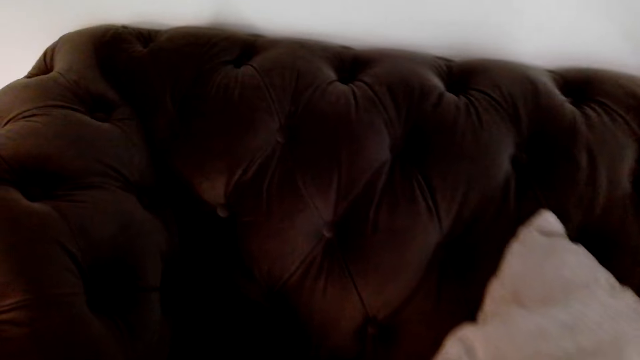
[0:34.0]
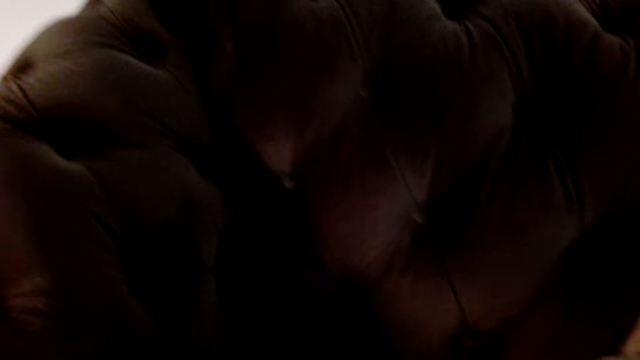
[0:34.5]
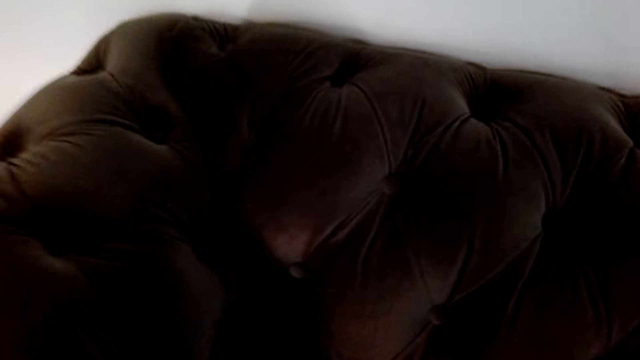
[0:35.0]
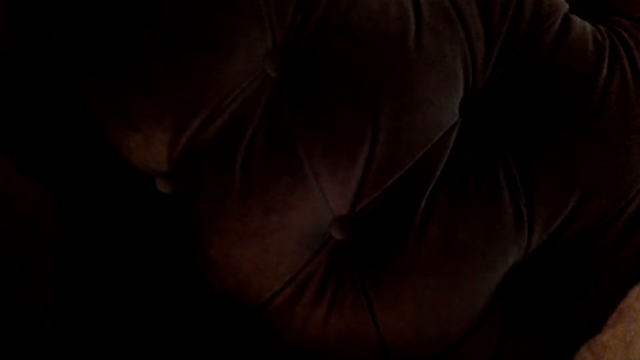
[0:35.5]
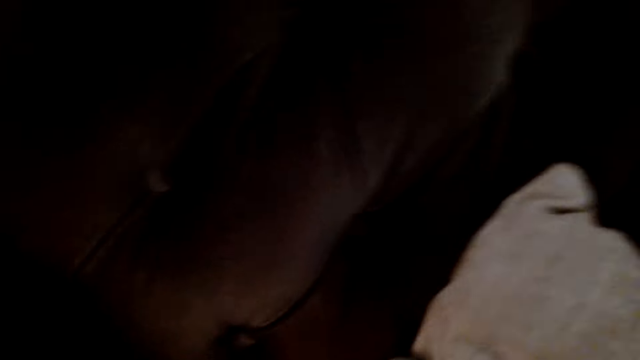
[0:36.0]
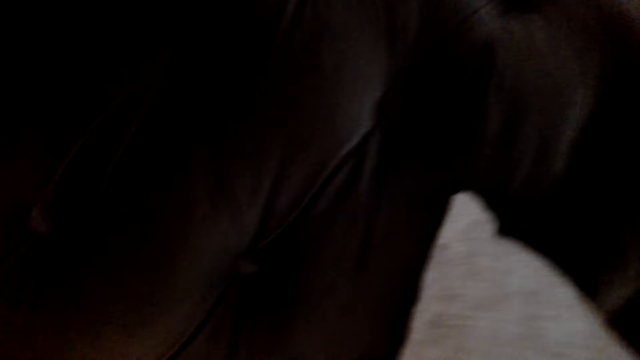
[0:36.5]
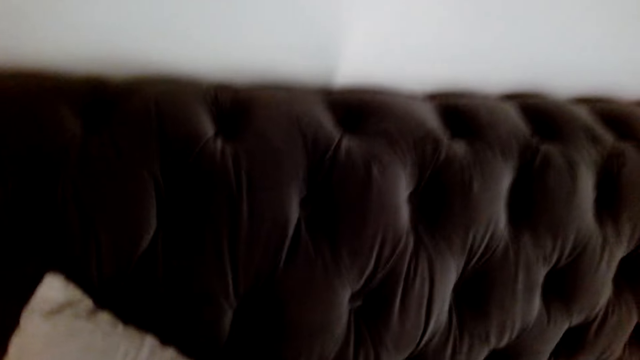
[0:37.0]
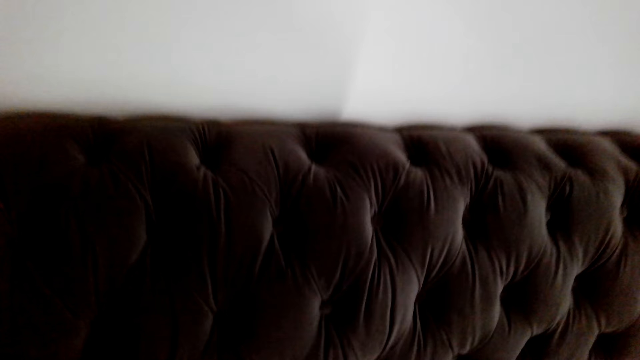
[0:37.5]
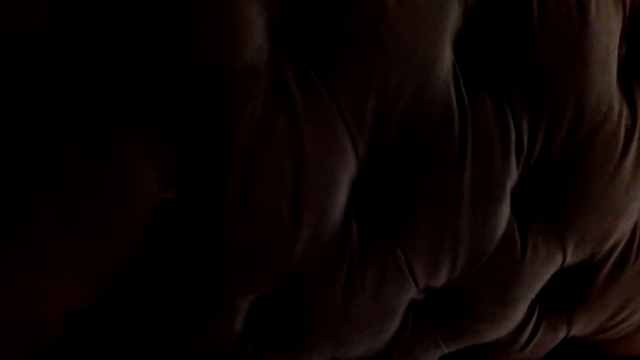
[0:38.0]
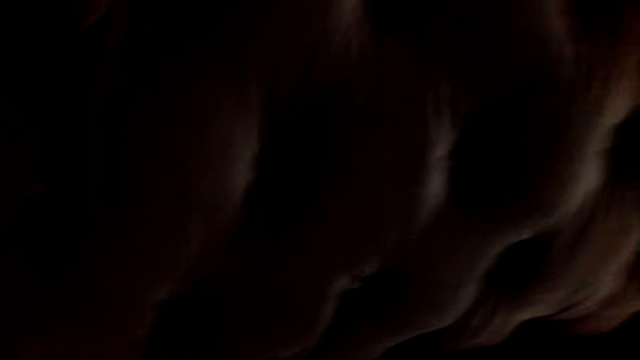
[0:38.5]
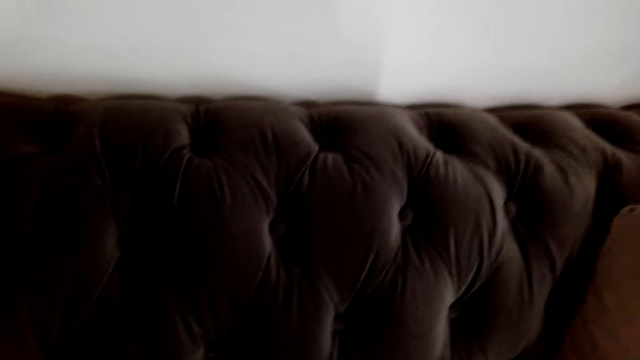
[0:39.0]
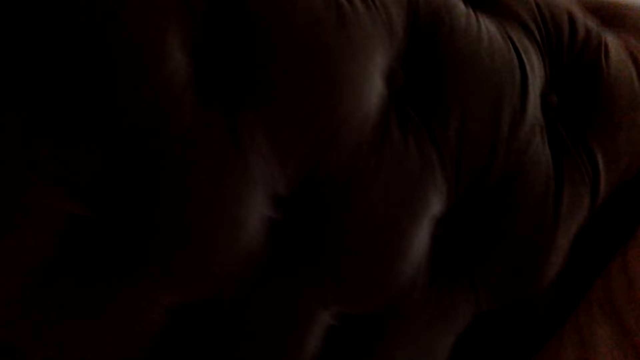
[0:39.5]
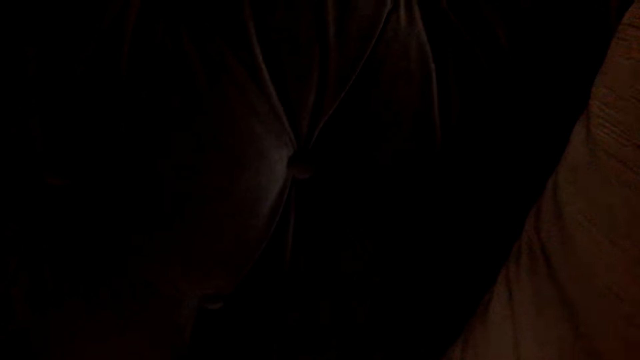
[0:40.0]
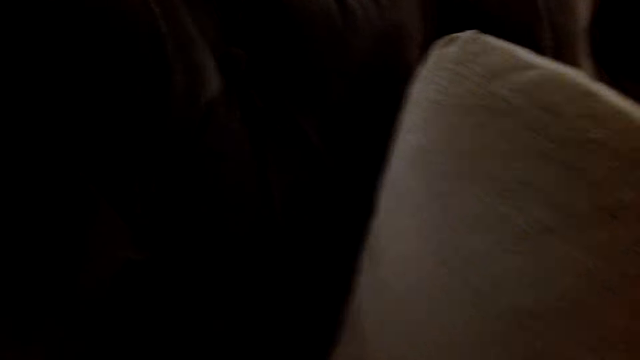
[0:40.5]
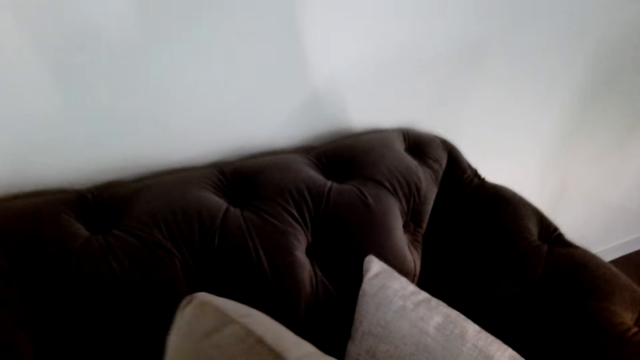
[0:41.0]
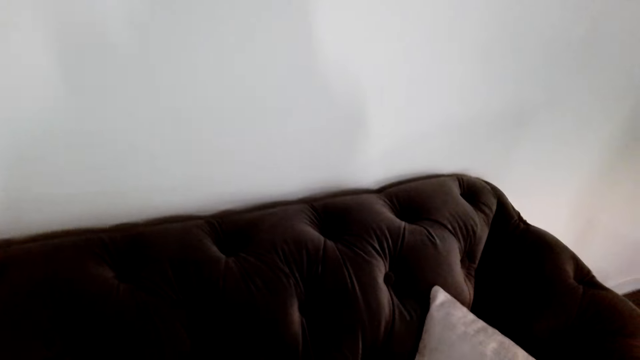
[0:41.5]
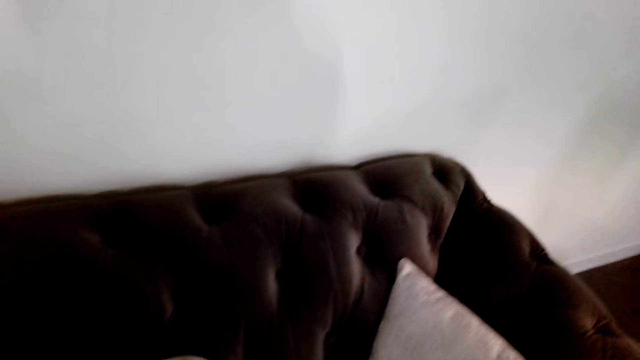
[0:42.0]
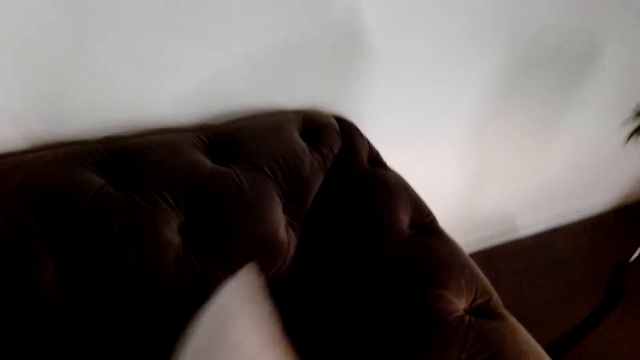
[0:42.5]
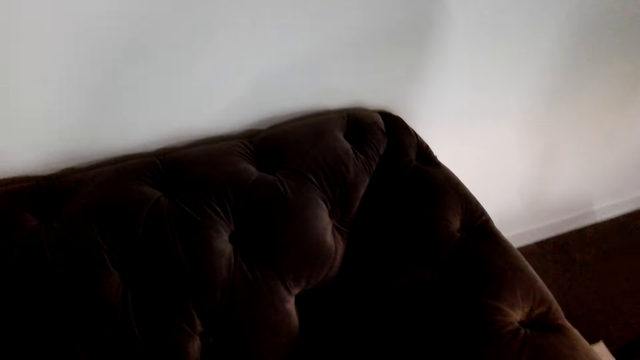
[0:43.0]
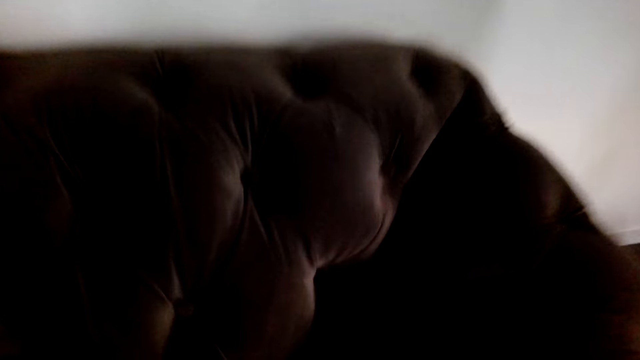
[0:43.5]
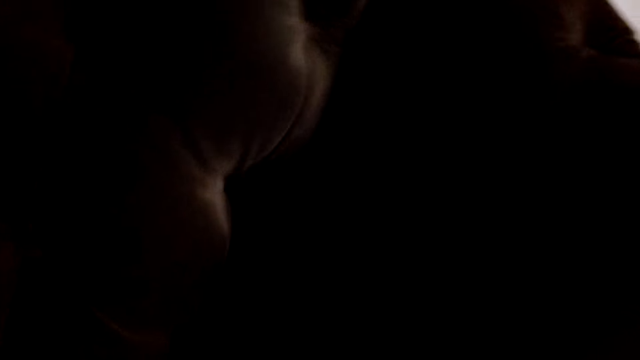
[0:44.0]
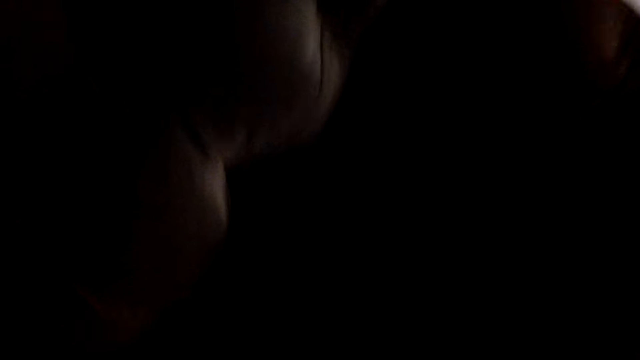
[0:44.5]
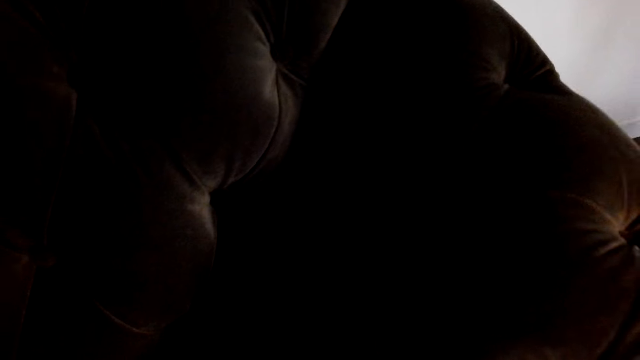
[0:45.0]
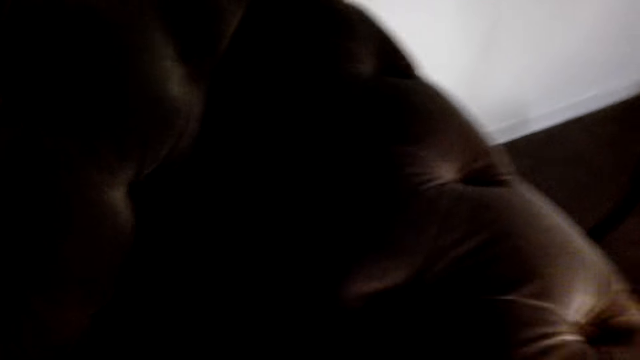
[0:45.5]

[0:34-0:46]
The camera wearer puts something on the chair. They remove the pillow from the sofa.

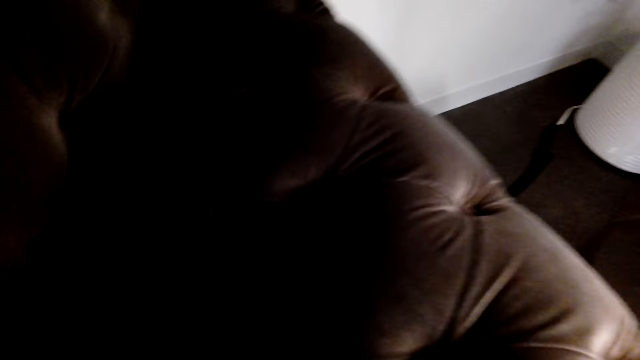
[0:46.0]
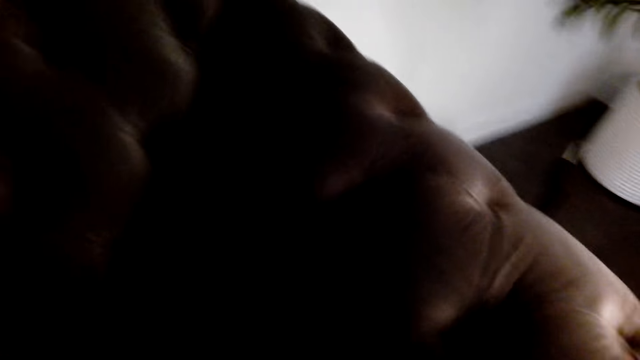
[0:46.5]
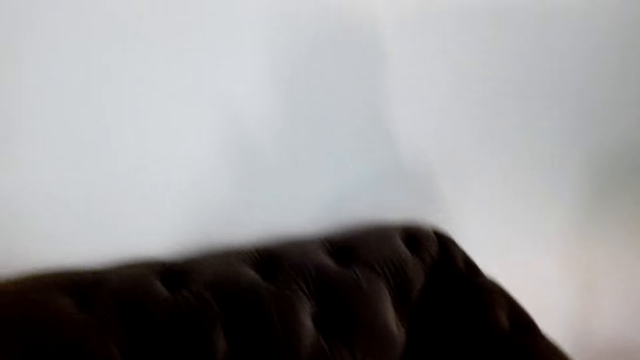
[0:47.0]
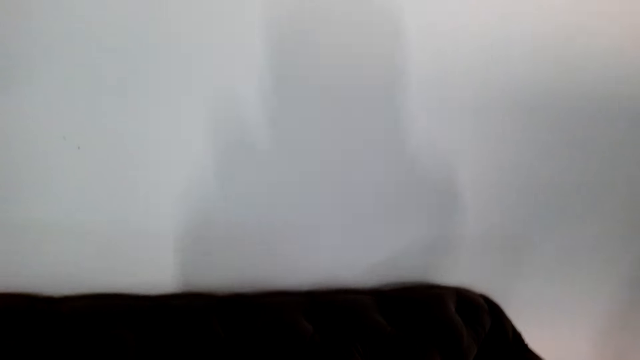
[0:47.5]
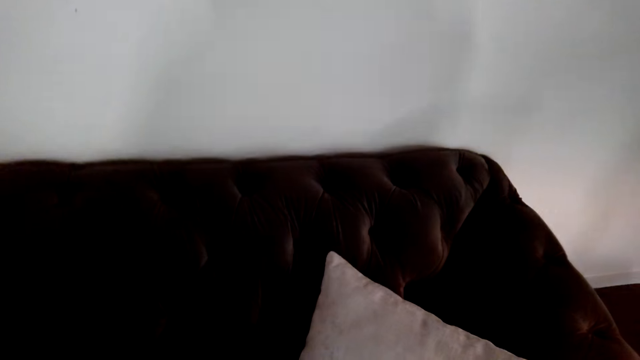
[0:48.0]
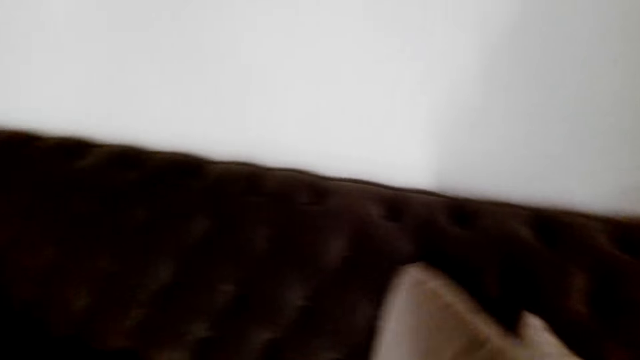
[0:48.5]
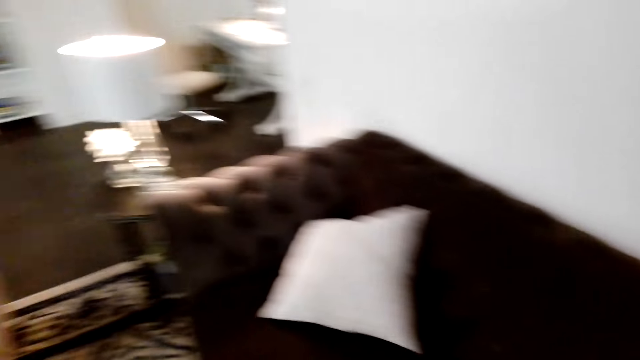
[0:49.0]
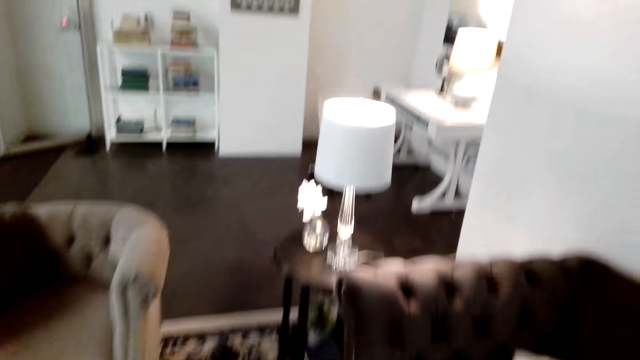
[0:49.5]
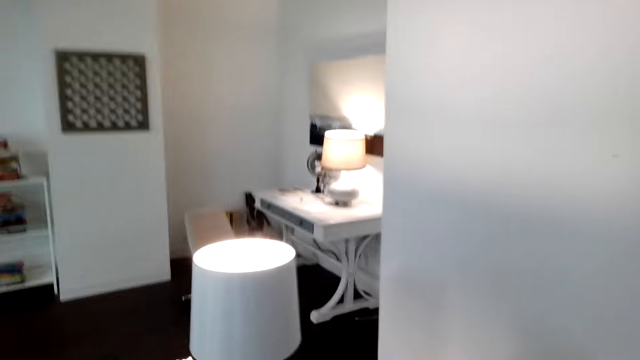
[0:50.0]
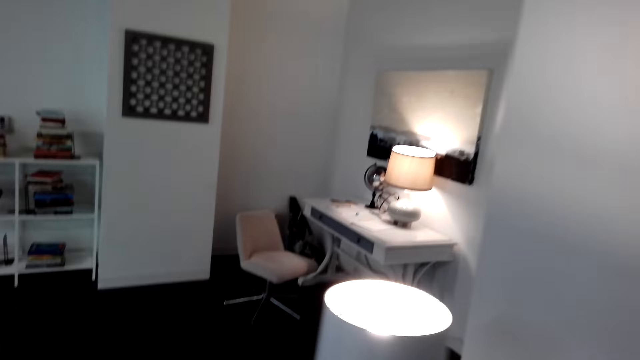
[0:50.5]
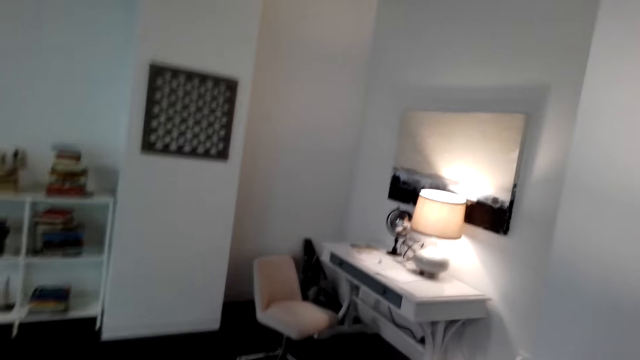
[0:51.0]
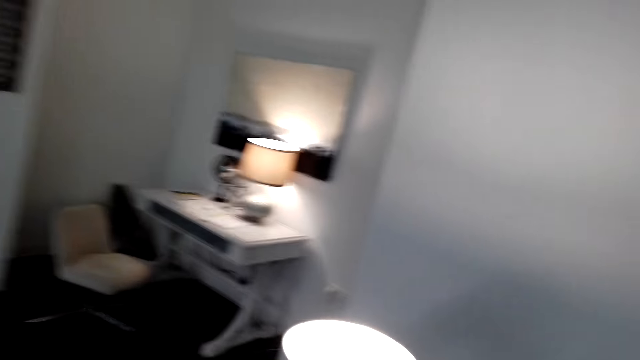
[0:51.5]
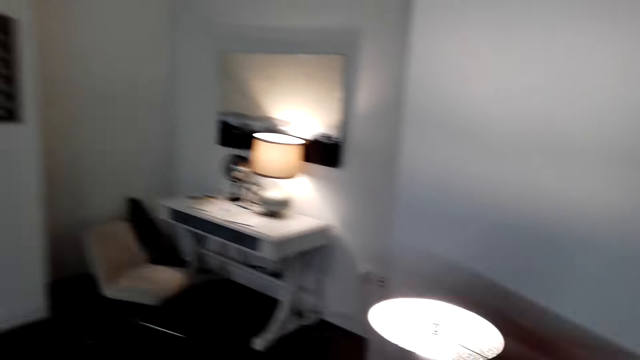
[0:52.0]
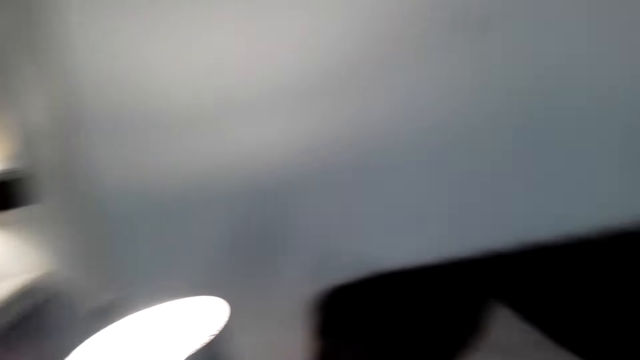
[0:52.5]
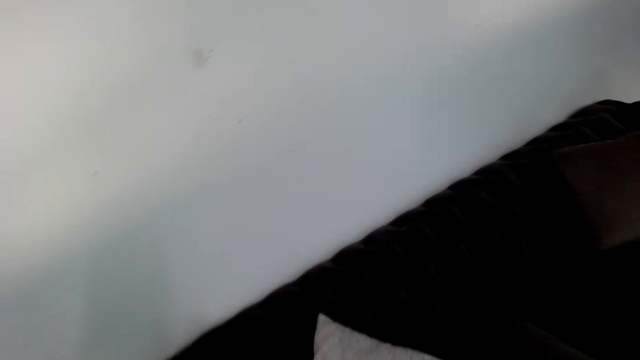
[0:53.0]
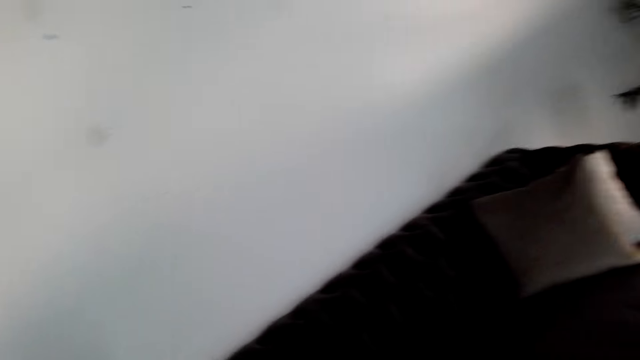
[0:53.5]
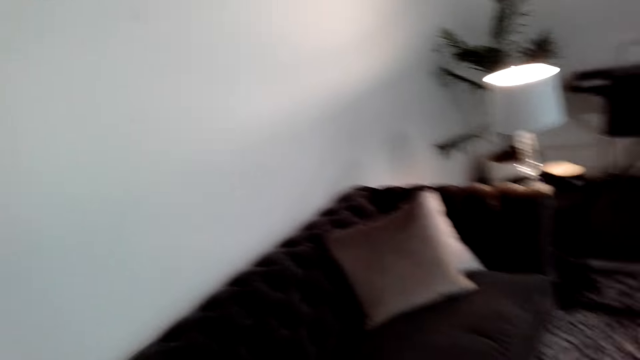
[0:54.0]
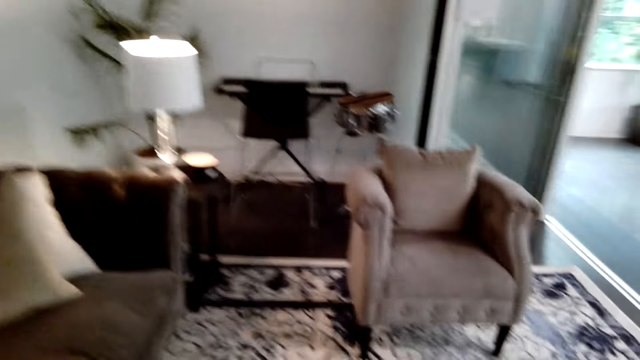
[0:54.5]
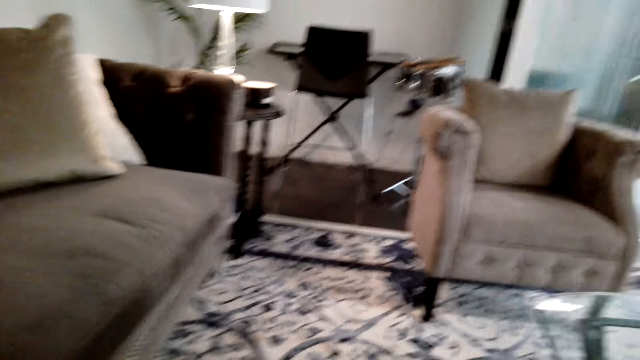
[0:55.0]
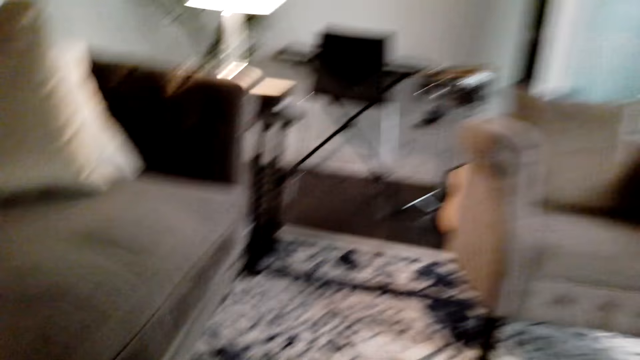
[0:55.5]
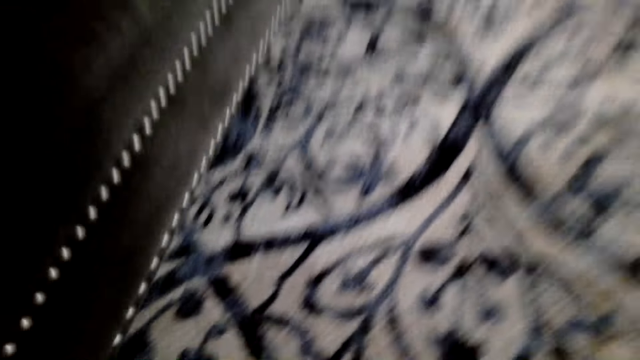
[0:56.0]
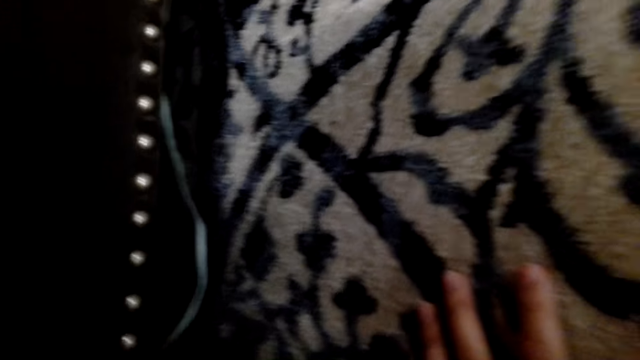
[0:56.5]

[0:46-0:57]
The camera wearer arranges the pillow on the sofa. They look around the house. They walk around the house. They look around the house.
